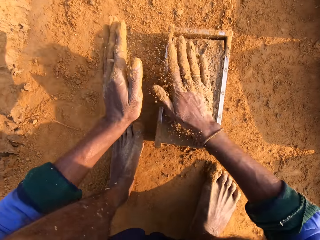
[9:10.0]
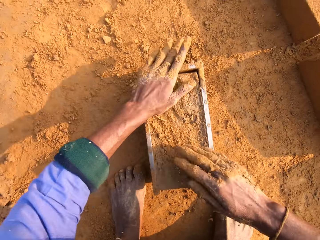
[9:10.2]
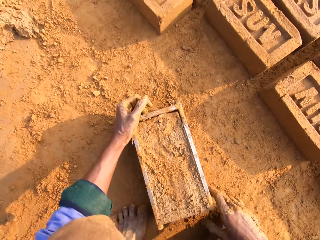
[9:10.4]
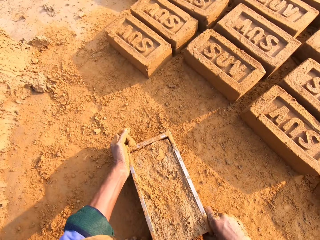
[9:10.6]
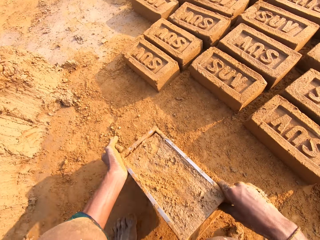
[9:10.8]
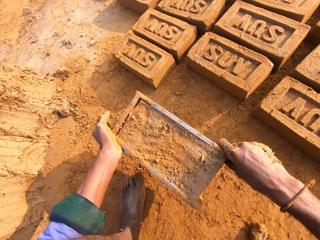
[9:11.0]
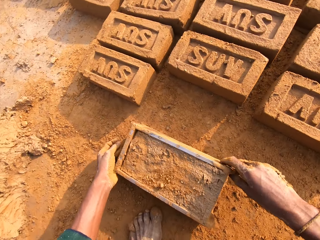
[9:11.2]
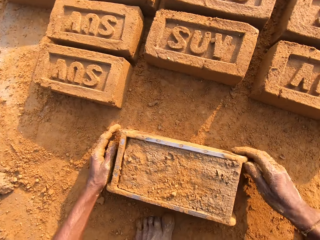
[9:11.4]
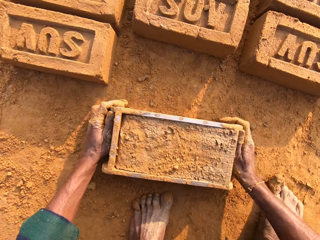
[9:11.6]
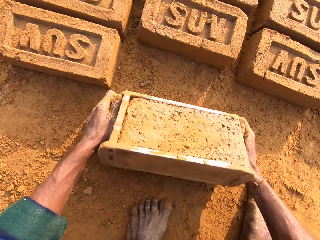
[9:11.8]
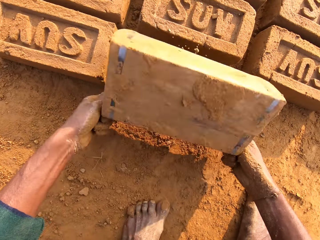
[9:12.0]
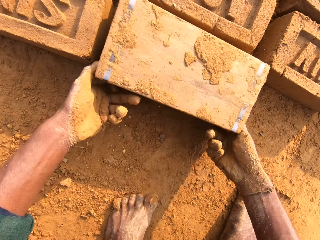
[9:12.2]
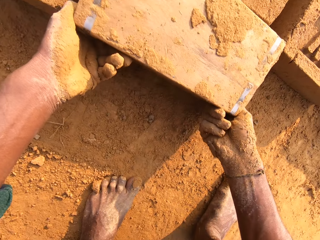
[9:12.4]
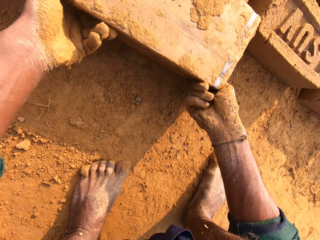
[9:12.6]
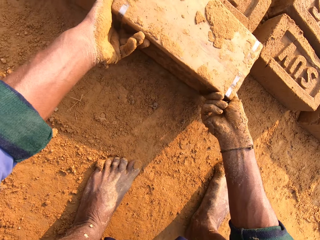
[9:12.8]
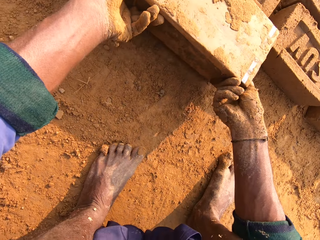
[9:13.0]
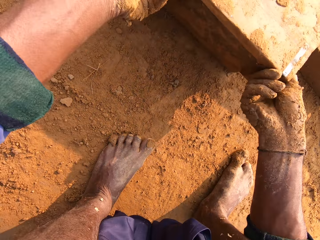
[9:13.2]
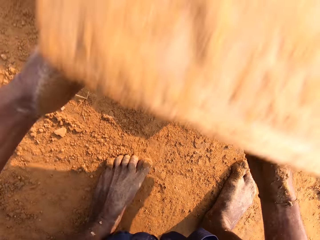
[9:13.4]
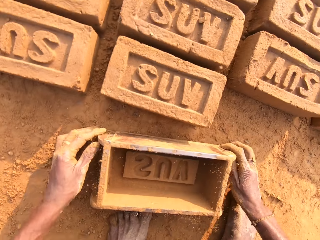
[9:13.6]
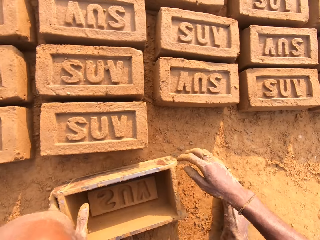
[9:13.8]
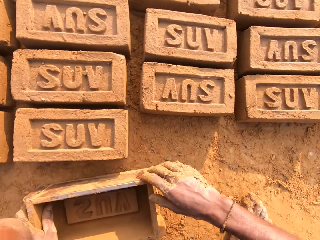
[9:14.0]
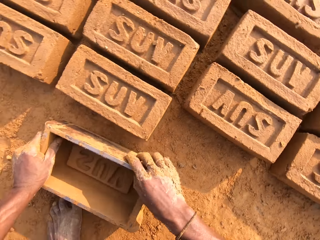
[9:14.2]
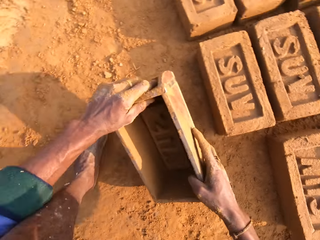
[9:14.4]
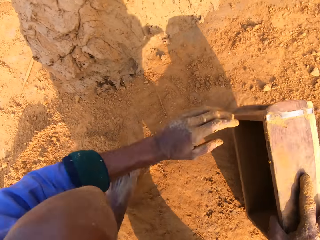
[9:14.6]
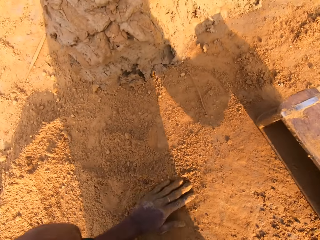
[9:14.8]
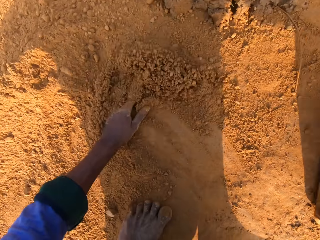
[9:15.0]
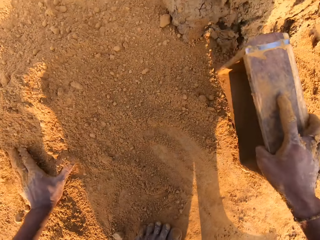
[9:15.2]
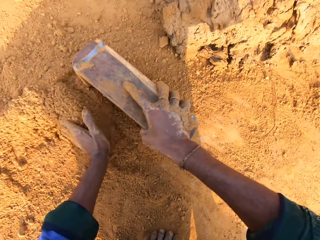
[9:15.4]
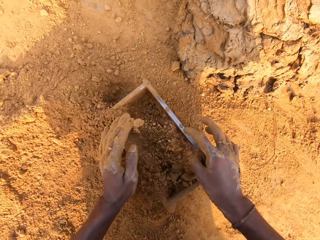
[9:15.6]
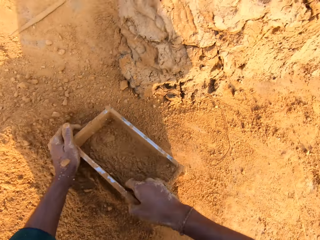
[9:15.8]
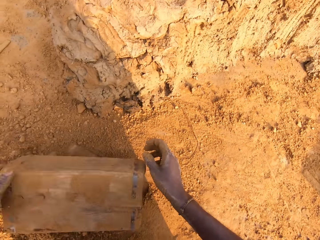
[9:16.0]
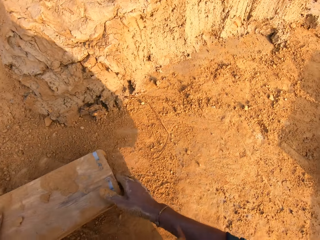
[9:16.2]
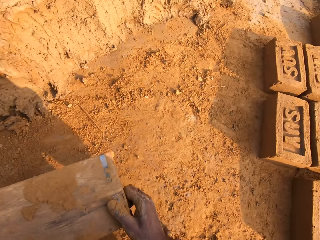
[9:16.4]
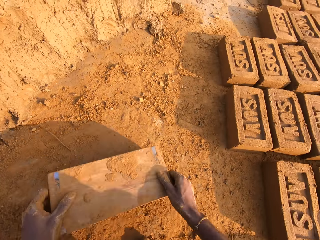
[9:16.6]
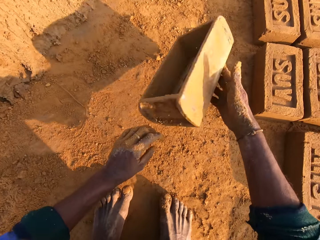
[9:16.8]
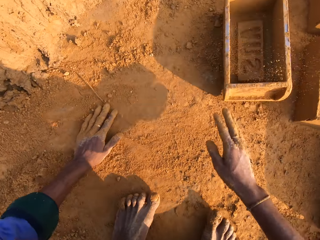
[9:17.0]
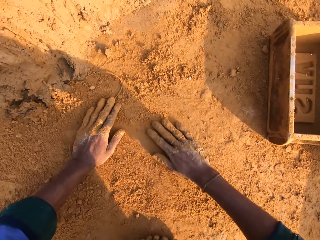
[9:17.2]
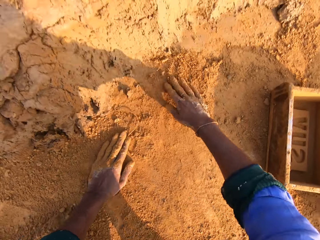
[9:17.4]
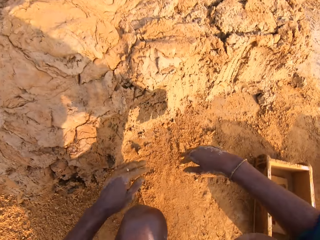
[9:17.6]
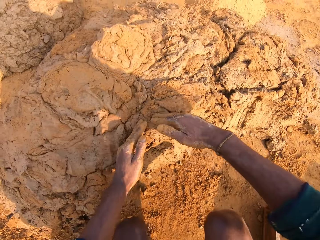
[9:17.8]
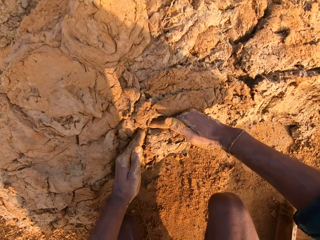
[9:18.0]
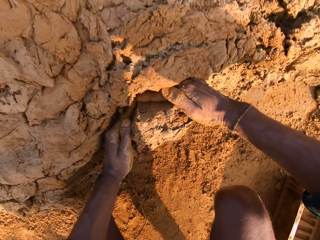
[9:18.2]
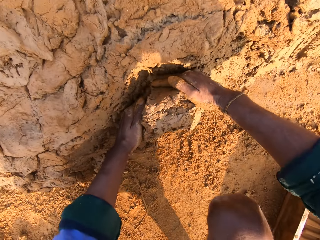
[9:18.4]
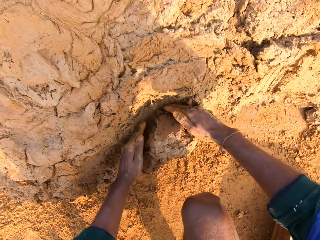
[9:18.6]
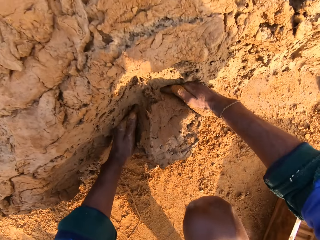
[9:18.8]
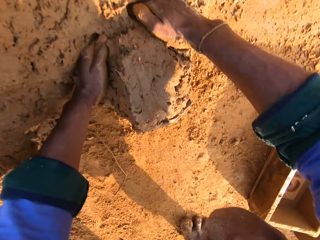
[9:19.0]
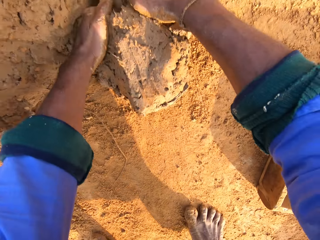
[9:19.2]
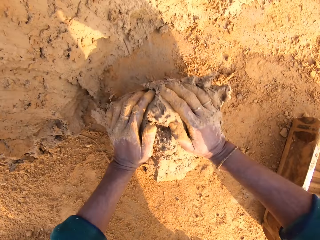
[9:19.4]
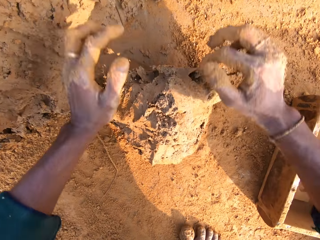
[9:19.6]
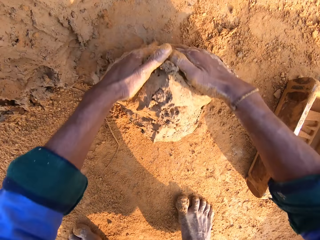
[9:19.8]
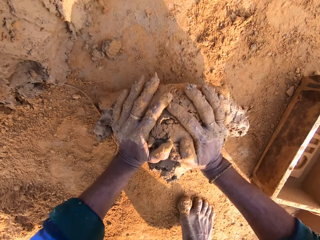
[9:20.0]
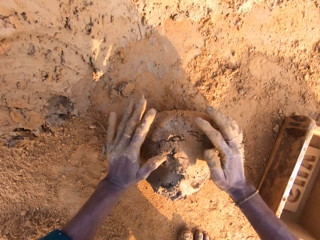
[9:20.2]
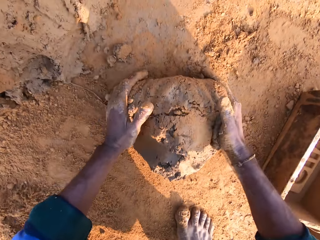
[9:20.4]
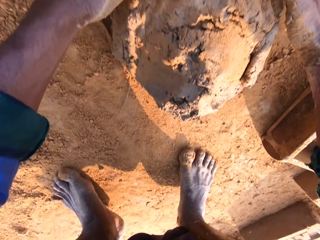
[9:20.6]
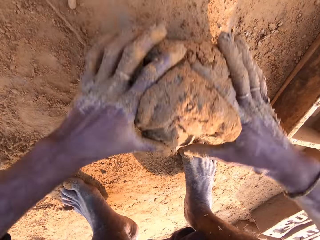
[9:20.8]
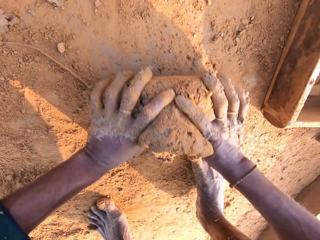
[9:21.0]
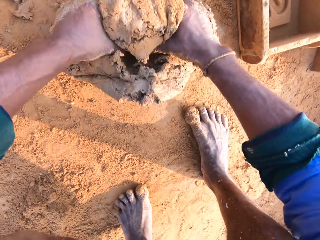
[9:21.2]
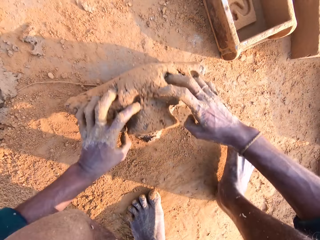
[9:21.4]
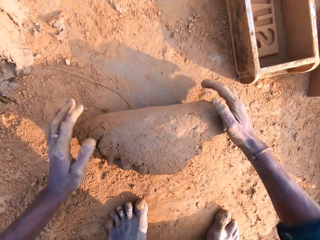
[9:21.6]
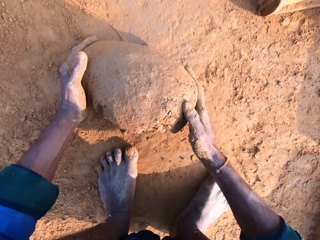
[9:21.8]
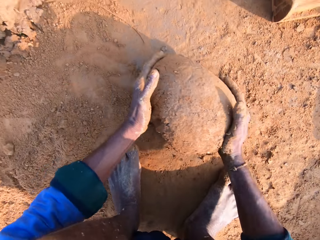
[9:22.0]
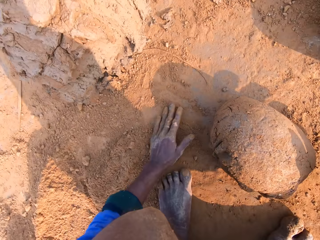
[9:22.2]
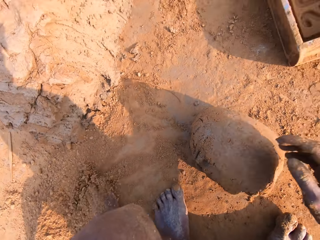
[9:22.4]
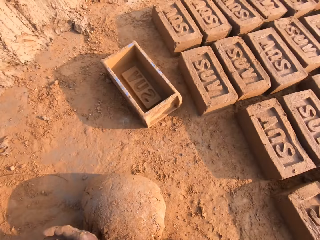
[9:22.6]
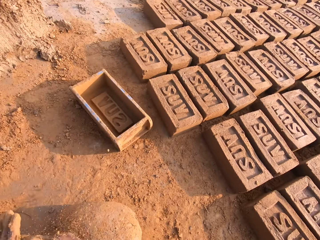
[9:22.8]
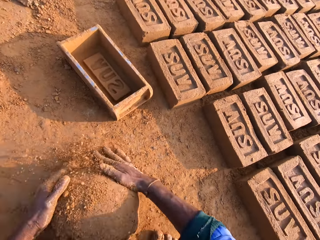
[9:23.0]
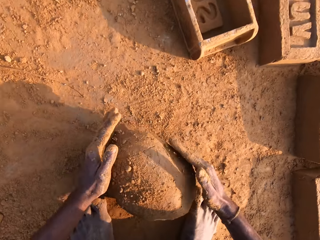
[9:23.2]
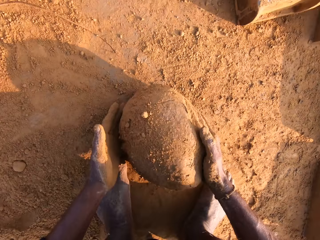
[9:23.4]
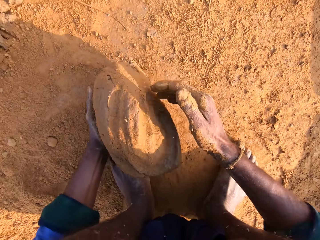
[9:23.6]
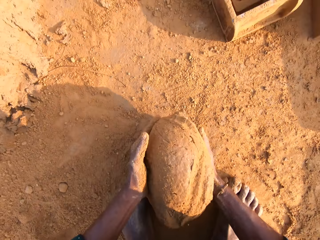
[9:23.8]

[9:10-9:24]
The camera wearer picks the soil with the left hand and pours the soil on the brick mold. They carry the brick mold with both hands and drop the brick mold on the ground. They drop the brick on the ground. They carry the brick mold with both hands. They flip the brick mold on the ground. They drop the brick mold on the ground. They rub the left hand on the soil. They put sand inside the brick mold and pour it on the ground. They slice the clay with both hands. They scoop the clay with both hands. They mold the clay with both hands on the ground.

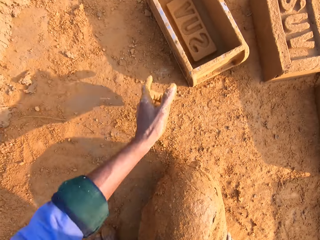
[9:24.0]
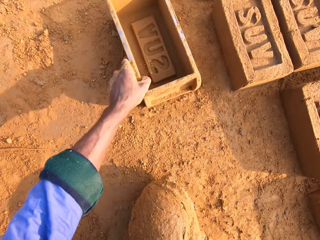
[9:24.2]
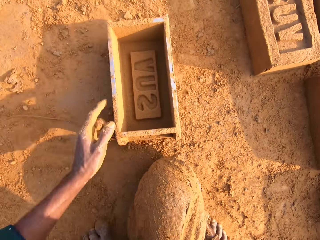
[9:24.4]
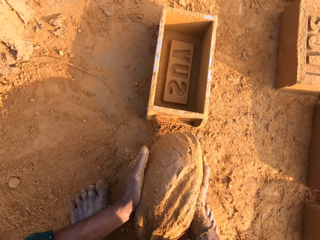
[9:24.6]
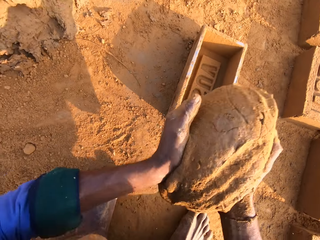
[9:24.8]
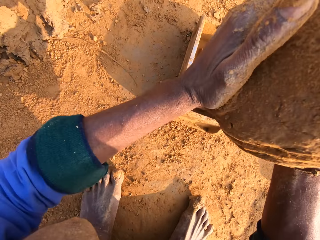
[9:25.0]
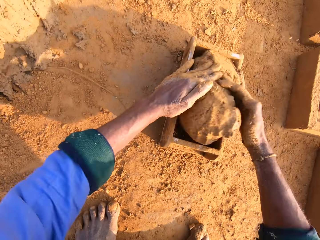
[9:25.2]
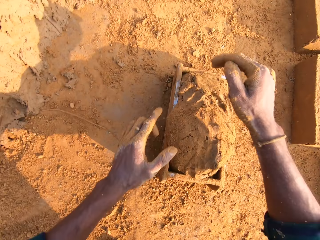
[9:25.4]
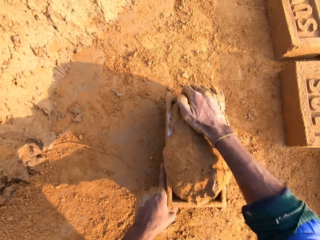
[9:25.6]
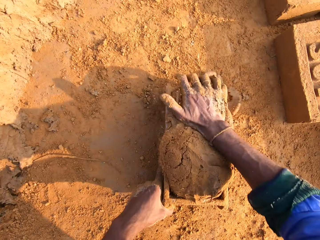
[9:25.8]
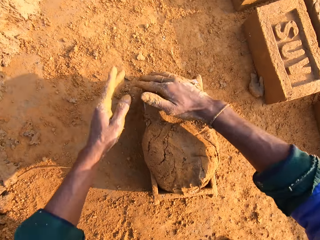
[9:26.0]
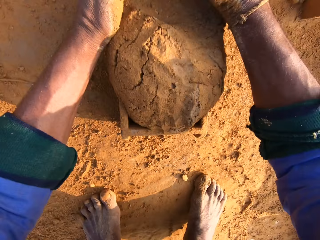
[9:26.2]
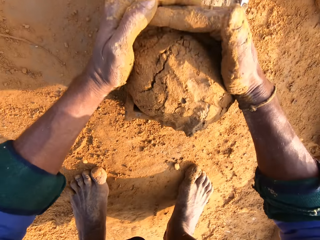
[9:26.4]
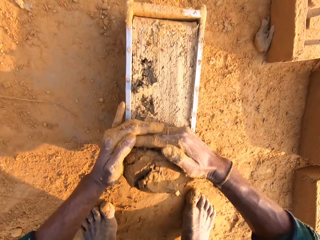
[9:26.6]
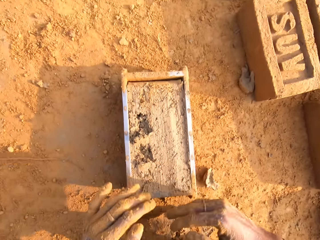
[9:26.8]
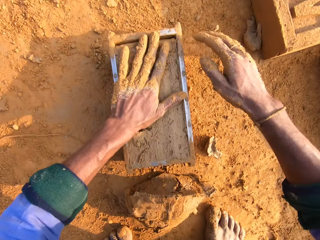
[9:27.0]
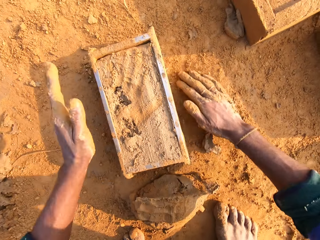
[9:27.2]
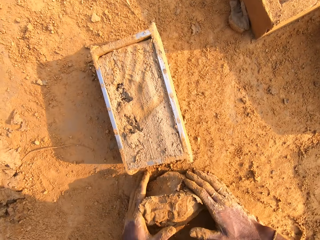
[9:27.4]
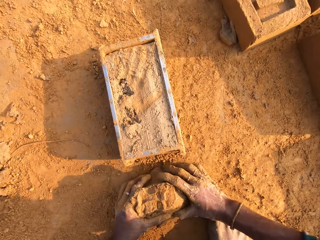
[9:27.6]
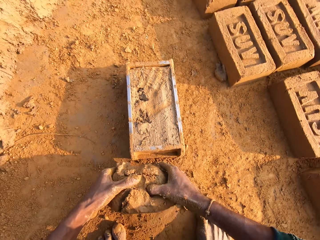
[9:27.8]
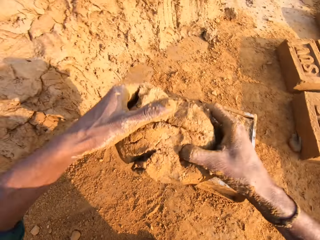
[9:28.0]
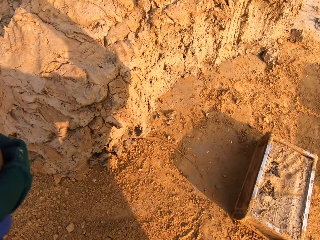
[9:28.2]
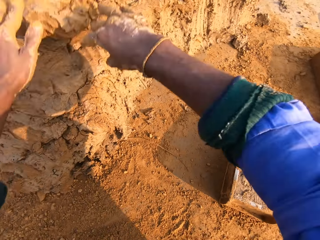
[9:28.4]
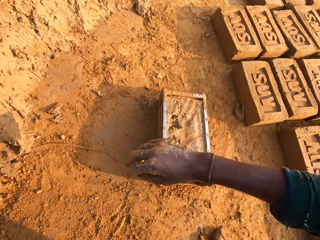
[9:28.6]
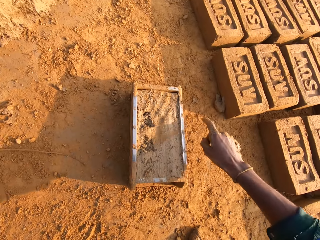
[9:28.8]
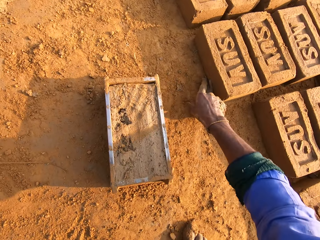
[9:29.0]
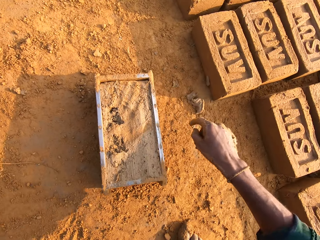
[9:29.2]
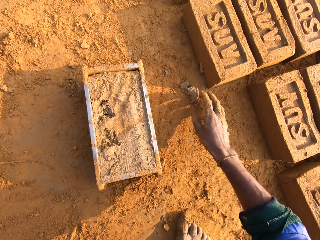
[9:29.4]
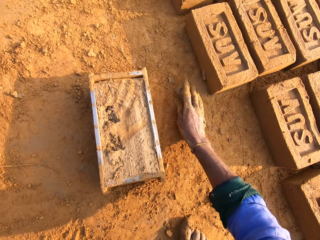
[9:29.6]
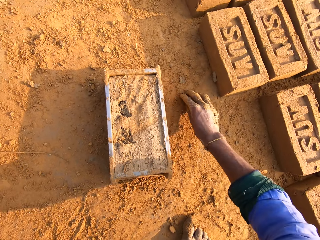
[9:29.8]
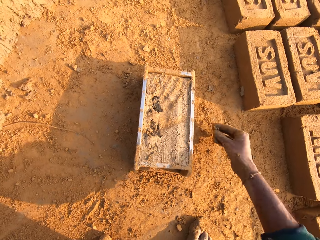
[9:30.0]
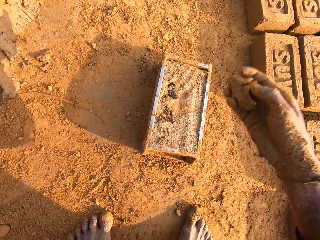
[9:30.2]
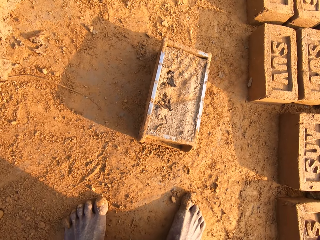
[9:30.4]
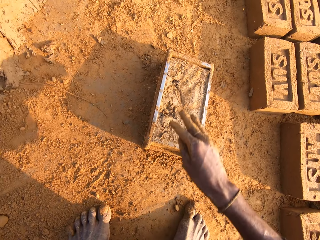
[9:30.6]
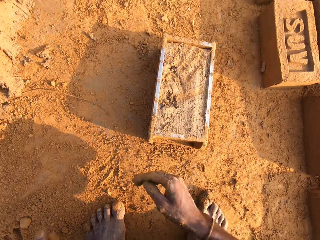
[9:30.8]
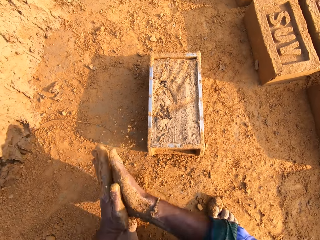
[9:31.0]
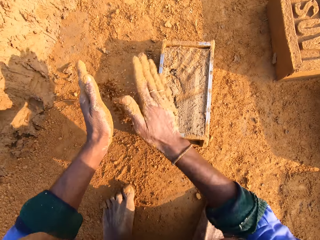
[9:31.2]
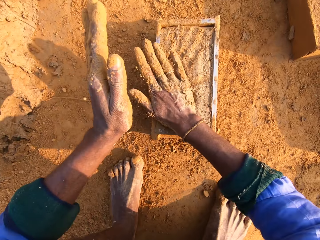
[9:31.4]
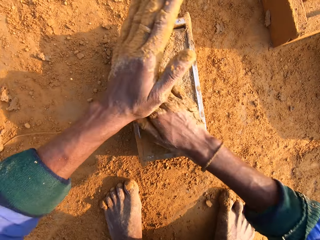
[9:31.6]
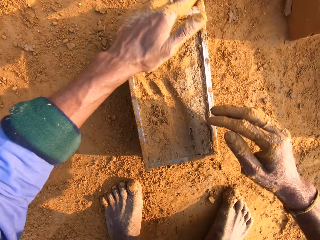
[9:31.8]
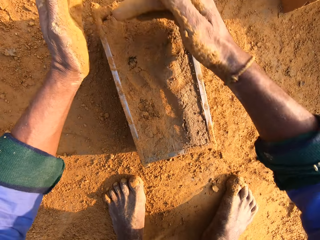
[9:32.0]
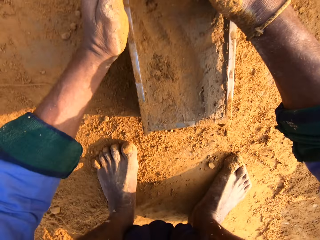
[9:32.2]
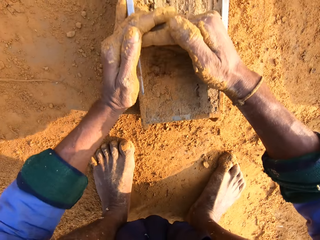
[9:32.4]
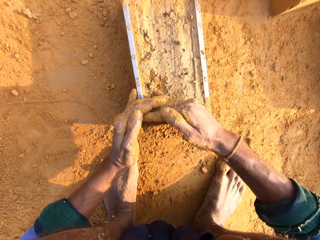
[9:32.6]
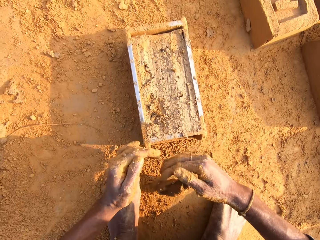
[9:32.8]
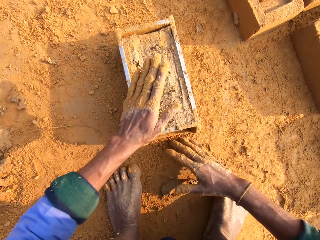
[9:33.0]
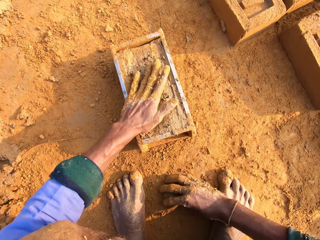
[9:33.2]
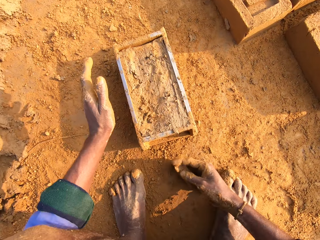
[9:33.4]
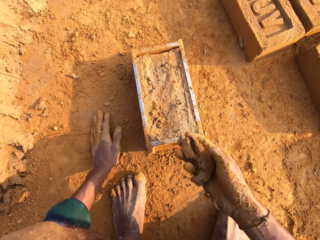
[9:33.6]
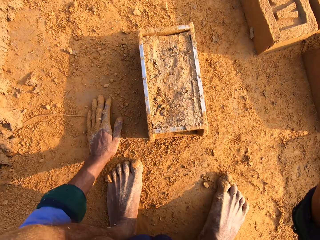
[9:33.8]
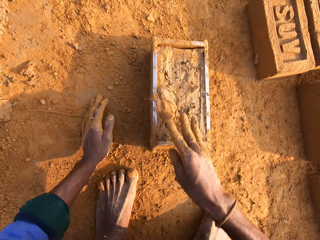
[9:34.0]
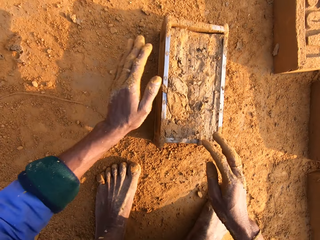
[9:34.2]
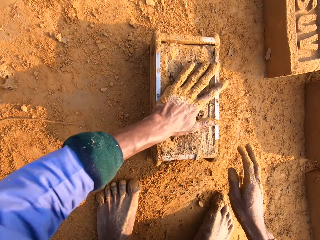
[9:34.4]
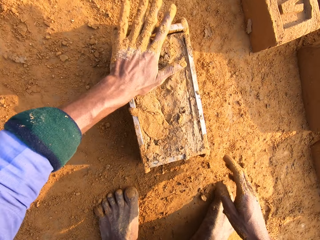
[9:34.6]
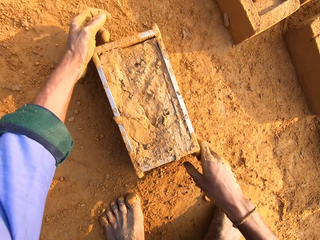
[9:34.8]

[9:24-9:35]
The camera wearer puts the clay in the brick box. They remove clay from the brick. They return the remaining clay on the other clay. They throw the clay on the bigger clay. They pick the small clay on the ground and throw the small clay on the bigger clay. They pat the clay in the brick box.
